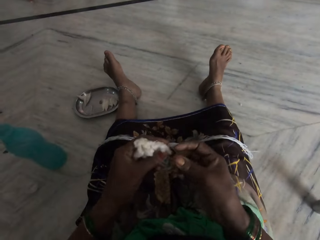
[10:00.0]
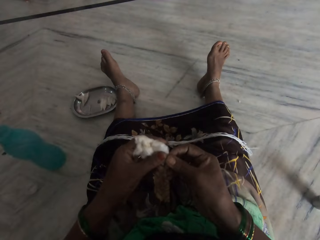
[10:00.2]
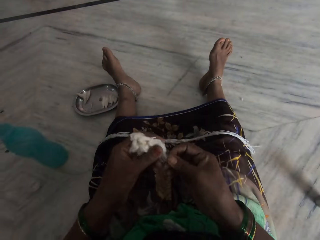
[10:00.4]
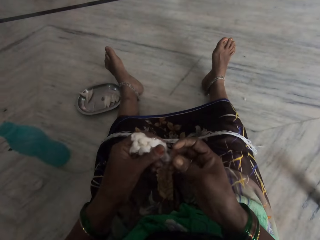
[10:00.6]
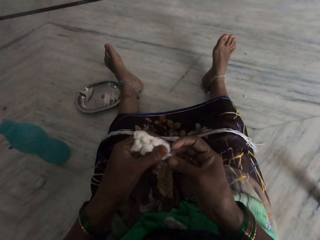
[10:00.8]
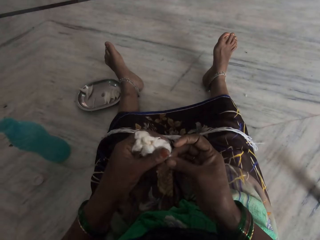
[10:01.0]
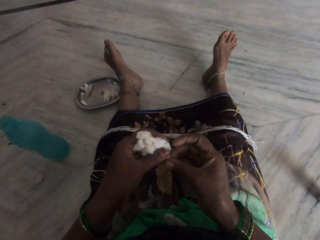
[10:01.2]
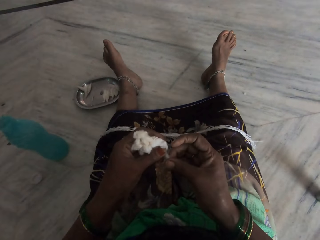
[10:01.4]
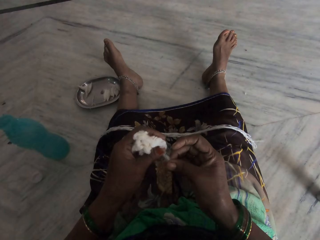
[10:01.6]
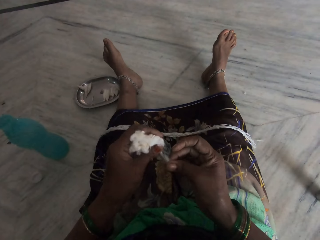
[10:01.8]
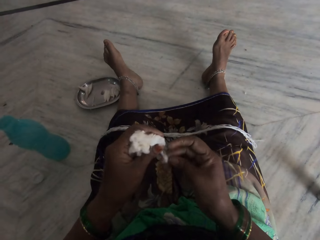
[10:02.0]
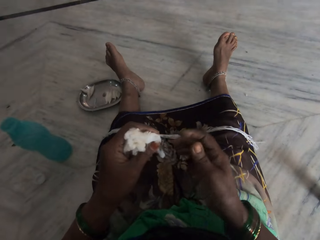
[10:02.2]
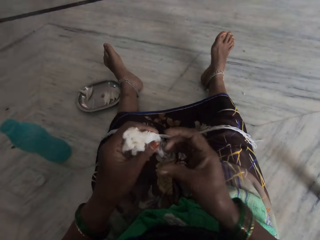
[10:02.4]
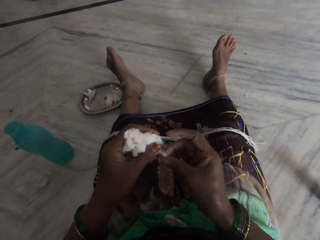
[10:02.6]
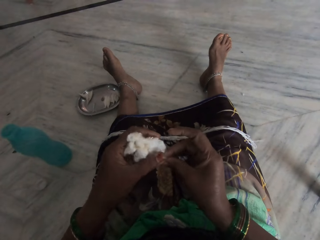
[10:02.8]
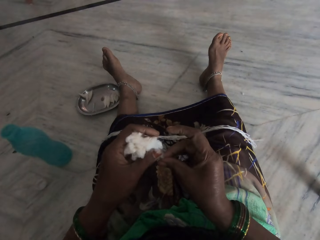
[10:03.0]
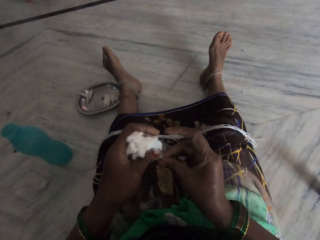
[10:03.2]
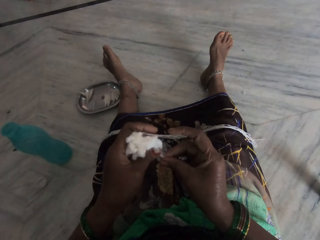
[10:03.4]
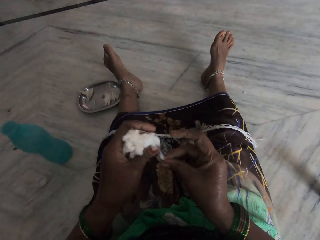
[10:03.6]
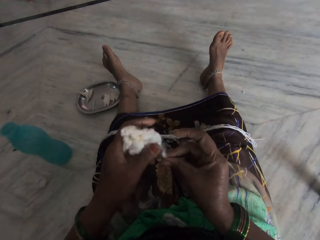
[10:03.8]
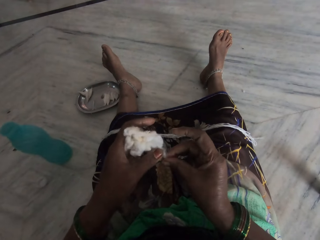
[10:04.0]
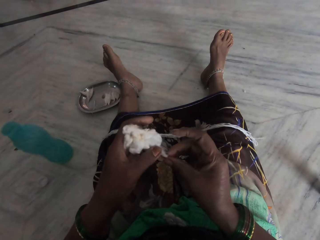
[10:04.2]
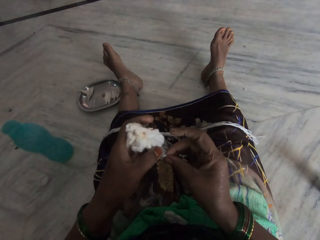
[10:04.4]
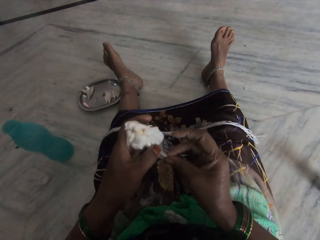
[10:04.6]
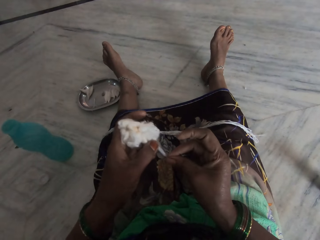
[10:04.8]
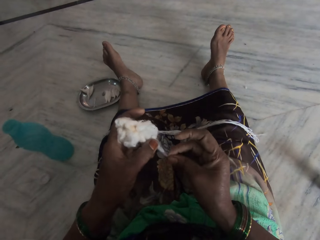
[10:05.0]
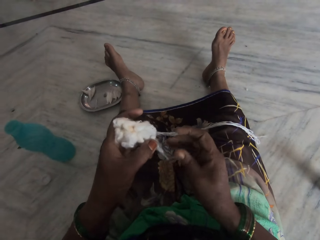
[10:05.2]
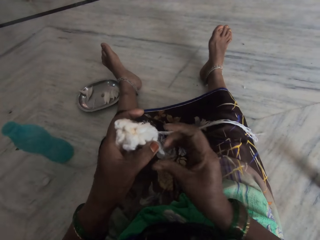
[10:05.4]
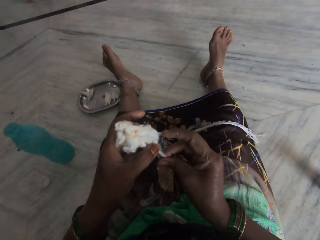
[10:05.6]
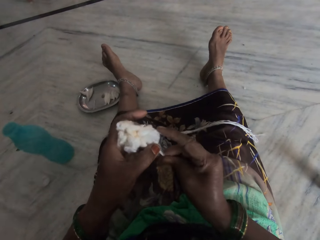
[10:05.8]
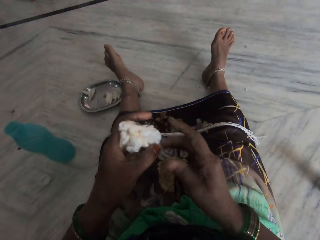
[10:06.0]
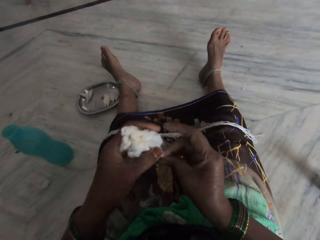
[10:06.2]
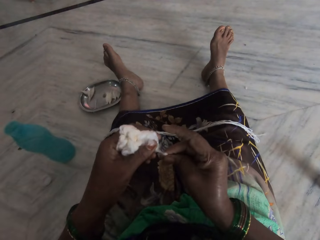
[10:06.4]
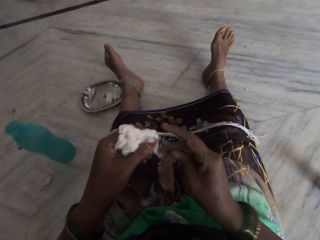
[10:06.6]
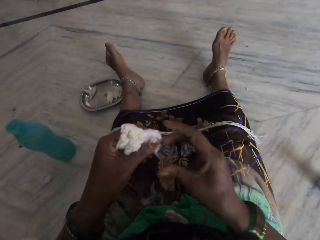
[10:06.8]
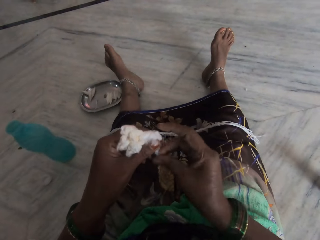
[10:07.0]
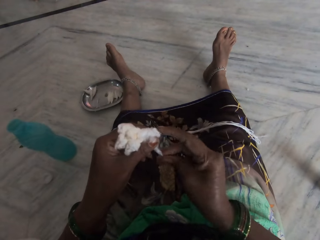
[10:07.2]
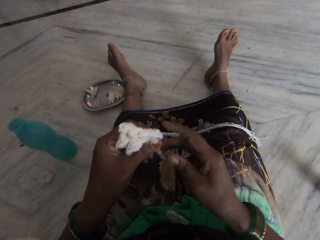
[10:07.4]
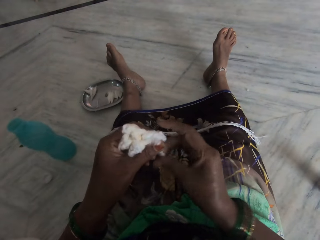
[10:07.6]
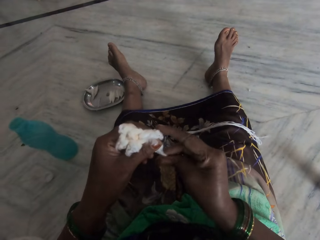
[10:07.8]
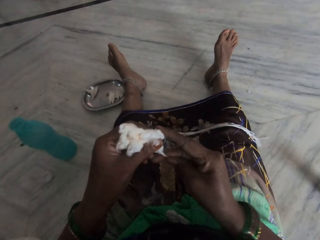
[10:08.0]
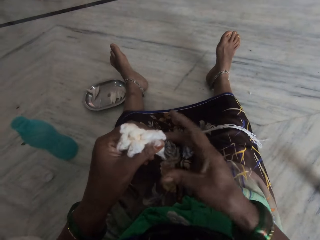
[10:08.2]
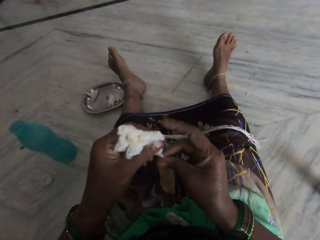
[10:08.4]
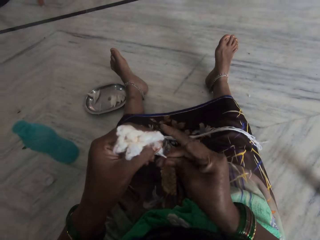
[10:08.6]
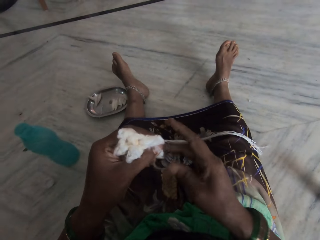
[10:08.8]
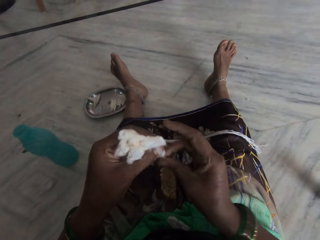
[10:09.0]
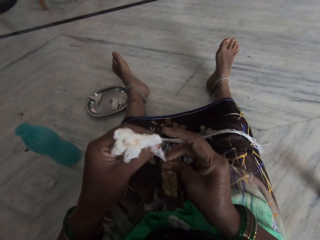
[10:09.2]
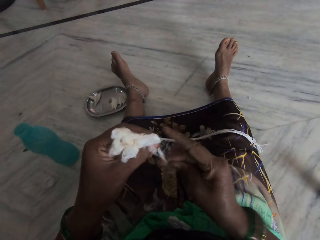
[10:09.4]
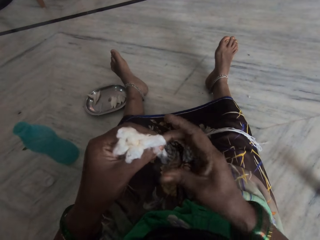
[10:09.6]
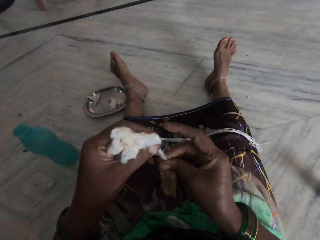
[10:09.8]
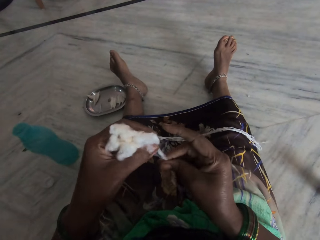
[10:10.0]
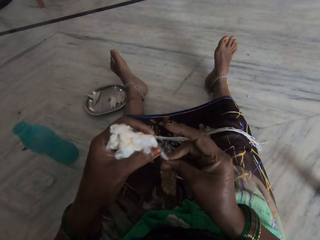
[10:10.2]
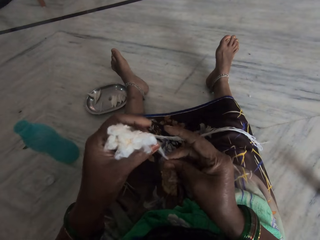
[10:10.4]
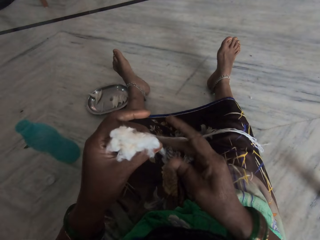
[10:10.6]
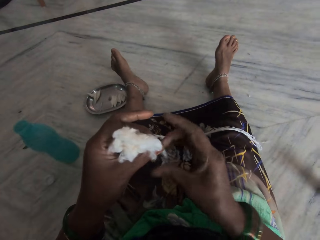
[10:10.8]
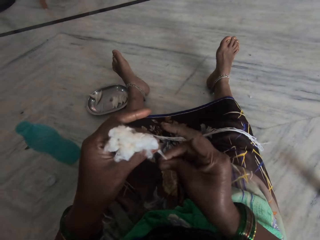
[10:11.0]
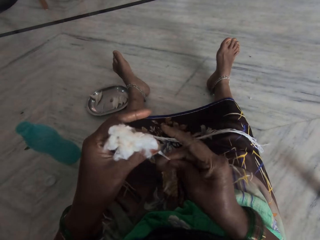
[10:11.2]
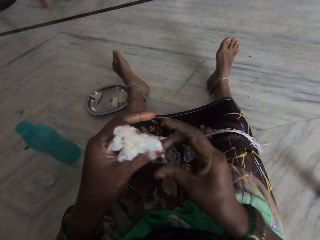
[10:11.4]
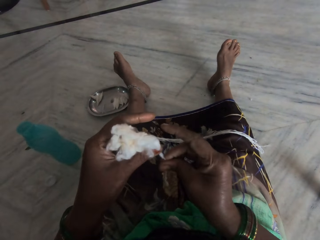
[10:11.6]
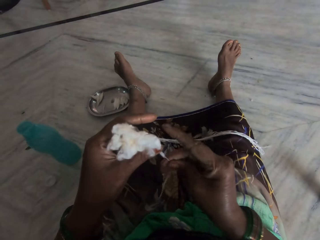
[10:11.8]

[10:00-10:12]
The camera wearer removes some cotton wool. They roll the cotton clump into a thread.

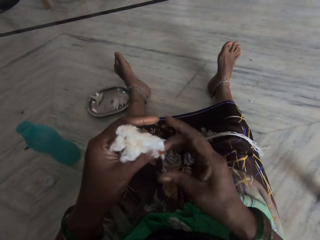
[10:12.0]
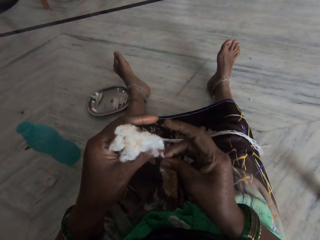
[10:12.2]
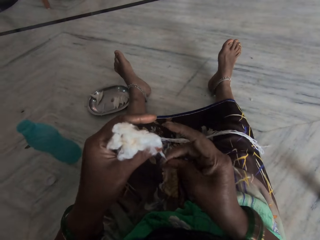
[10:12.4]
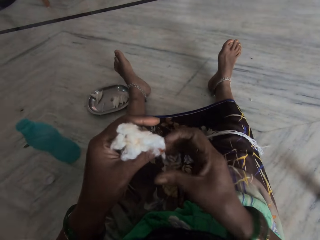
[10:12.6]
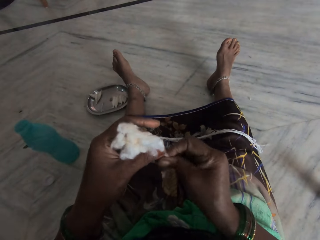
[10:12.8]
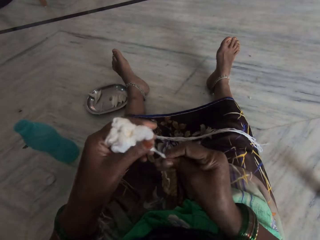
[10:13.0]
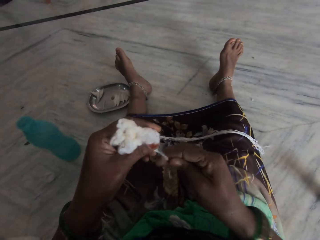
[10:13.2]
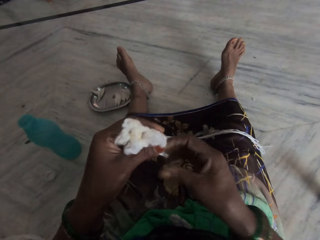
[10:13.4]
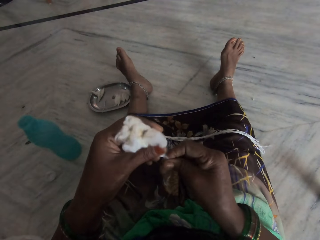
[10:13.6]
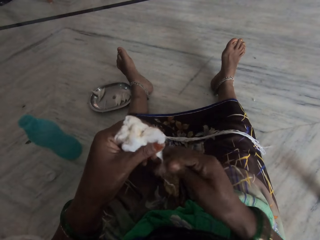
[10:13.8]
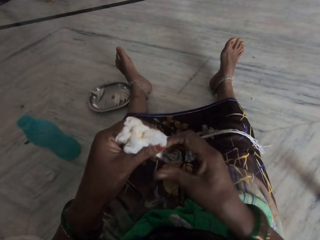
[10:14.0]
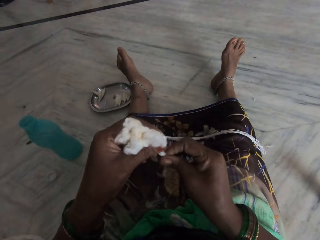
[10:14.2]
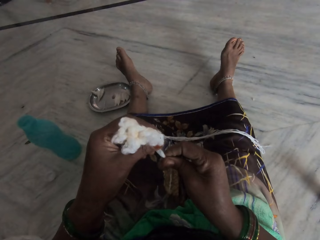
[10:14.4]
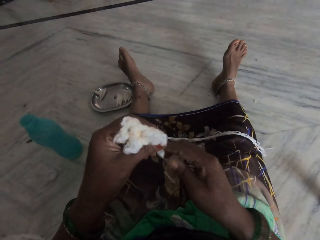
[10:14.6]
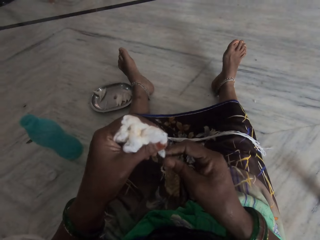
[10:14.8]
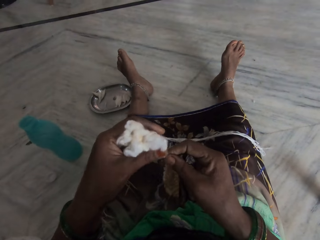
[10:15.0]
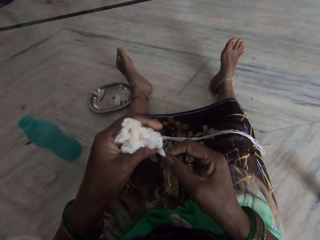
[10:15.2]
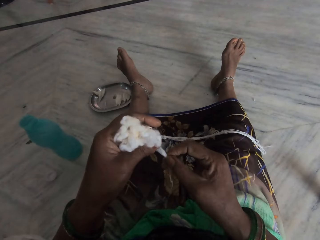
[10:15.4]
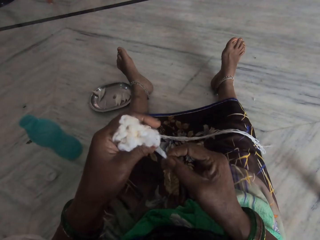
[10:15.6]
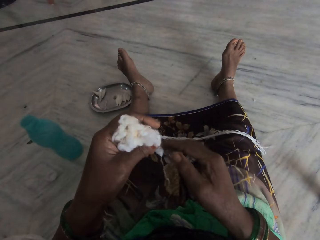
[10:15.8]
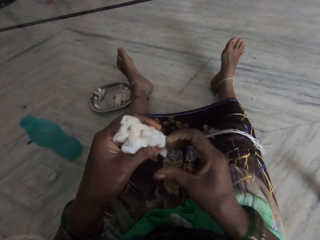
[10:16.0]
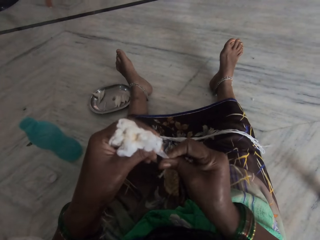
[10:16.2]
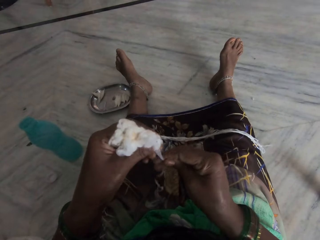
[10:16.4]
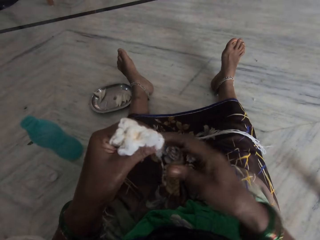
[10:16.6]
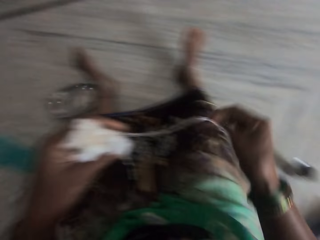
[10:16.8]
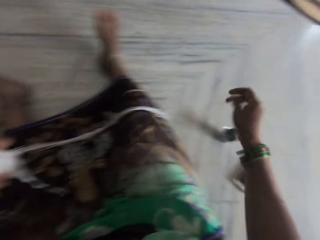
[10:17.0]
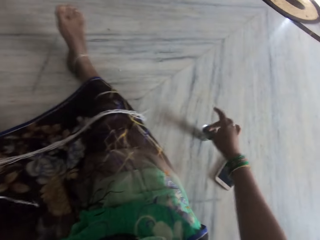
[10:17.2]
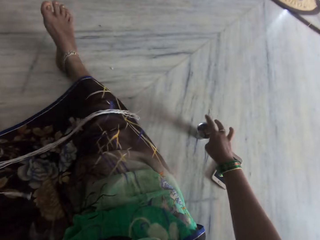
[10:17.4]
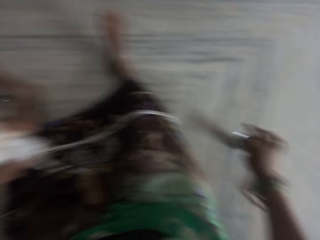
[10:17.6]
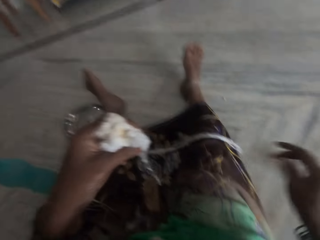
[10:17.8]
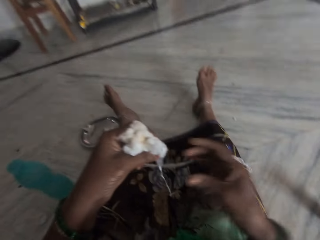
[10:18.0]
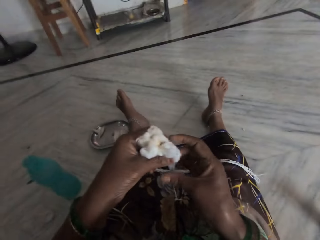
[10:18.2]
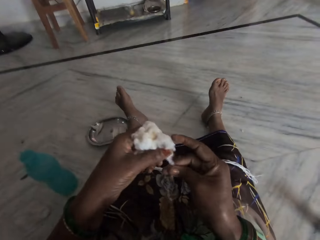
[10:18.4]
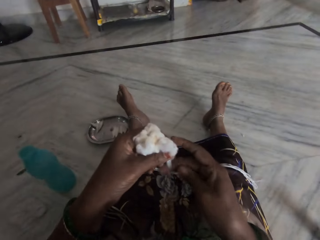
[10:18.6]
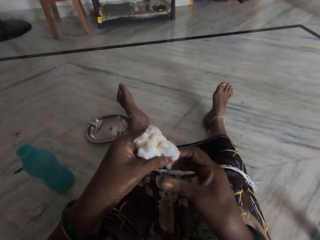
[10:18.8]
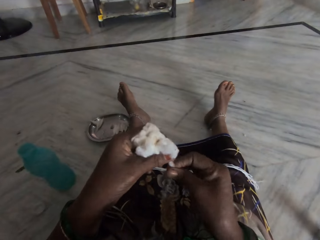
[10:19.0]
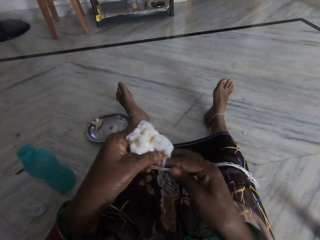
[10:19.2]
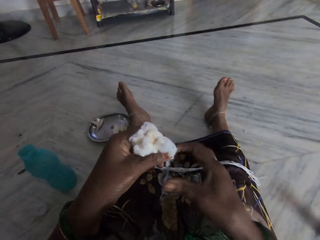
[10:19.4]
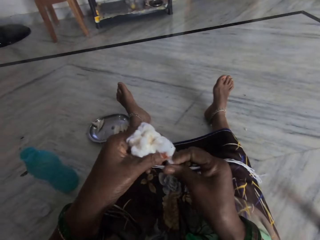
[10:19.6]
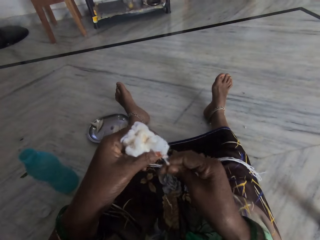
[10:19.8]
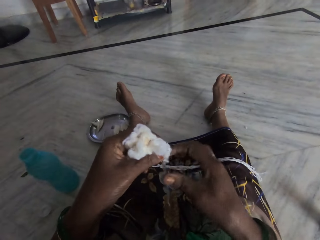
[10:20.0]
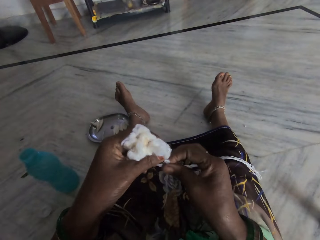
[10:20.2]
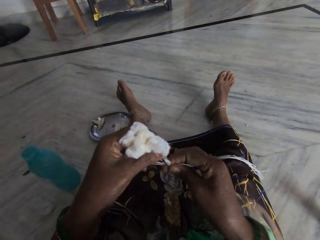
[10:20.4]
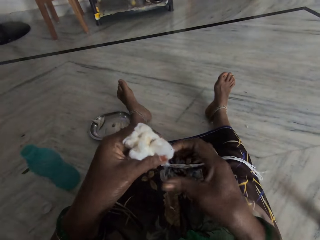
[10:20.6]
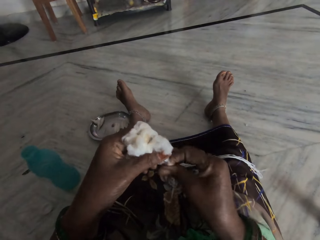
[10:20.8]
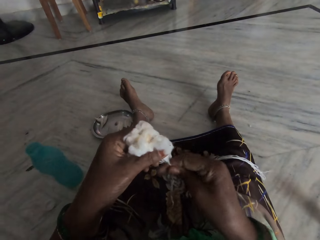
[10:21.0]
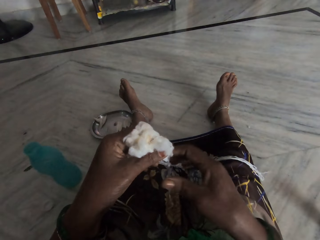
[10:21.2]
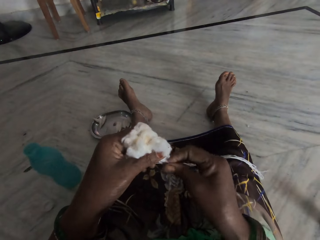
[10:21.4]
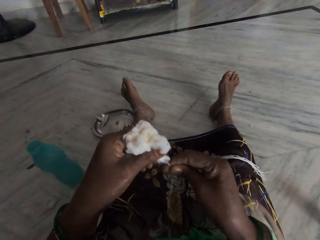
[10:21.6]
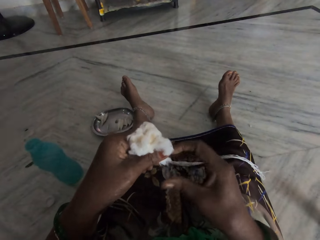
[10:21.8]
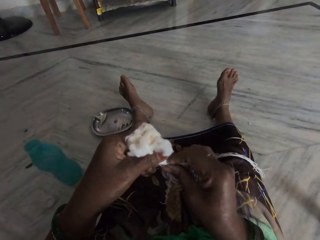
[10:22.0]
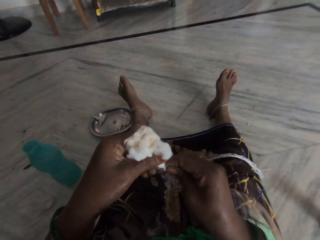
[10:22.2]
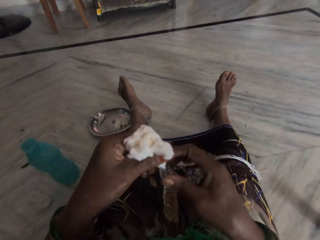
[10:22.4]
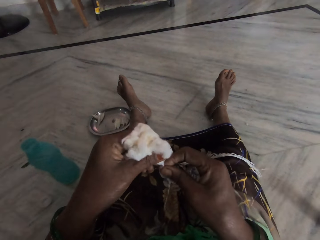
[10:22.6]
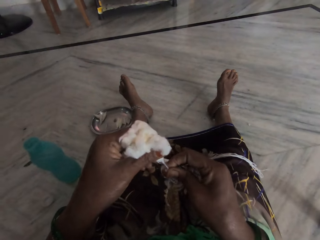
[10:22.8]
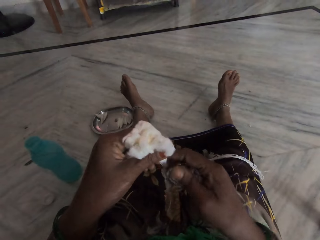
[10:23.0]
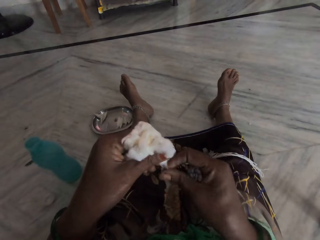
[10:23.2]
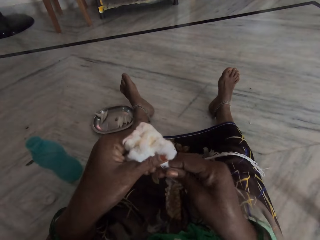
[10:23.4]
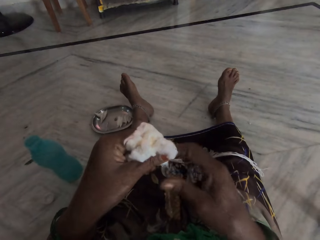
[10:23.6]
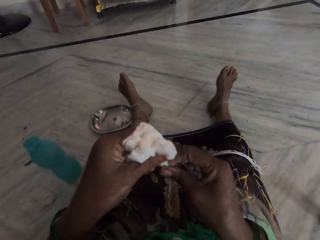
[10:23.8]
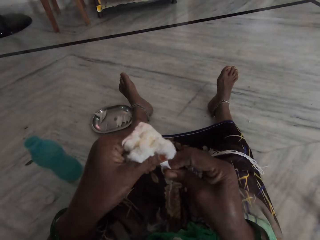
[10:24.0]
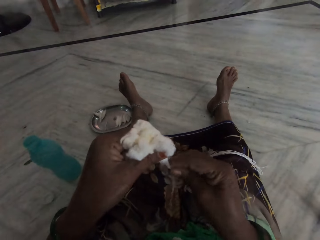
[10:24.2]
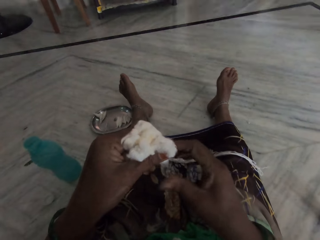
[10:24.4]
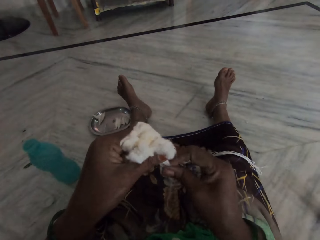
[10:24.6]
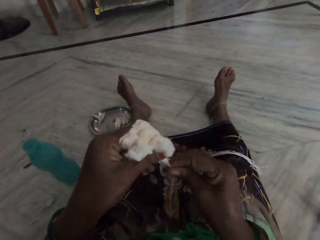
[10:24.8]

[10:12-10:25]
The camera wearer dips her finger into a metal cup. She removes the finger from the cup. She rolls the cotton clump into a thread.
